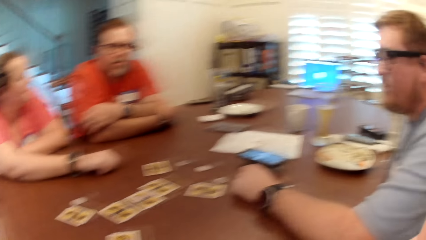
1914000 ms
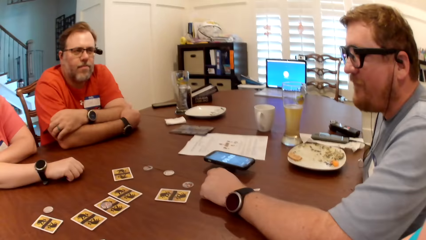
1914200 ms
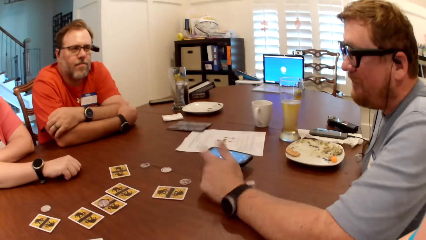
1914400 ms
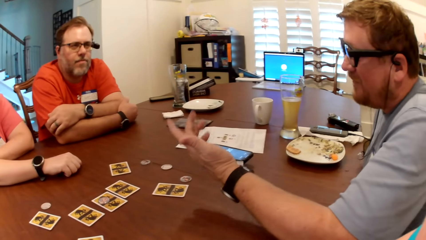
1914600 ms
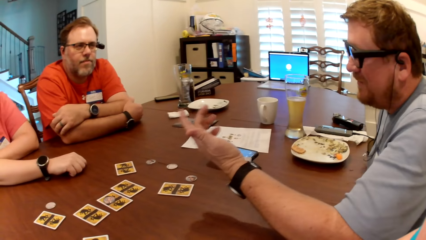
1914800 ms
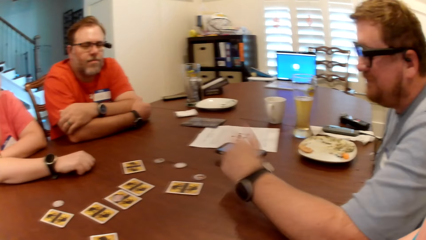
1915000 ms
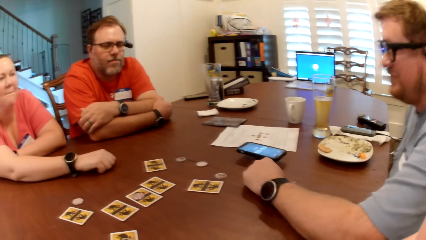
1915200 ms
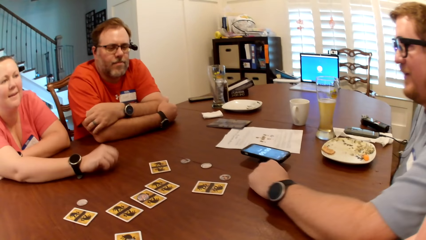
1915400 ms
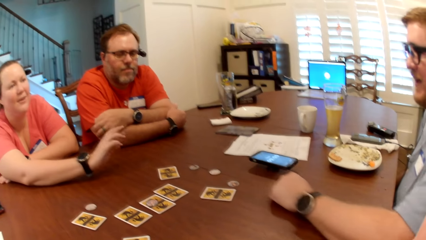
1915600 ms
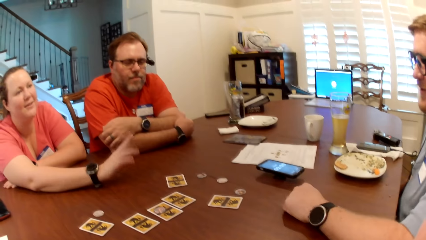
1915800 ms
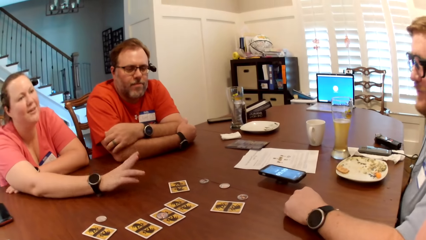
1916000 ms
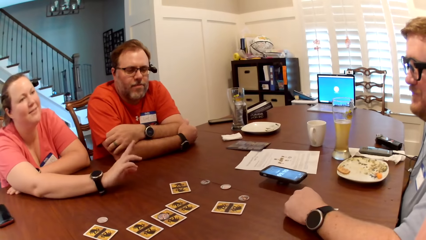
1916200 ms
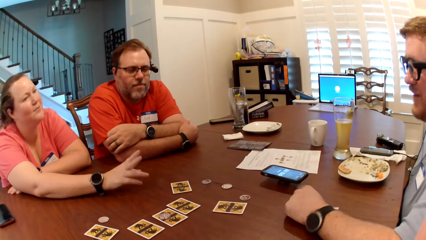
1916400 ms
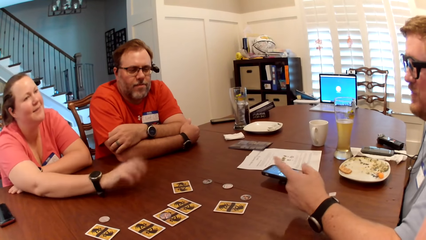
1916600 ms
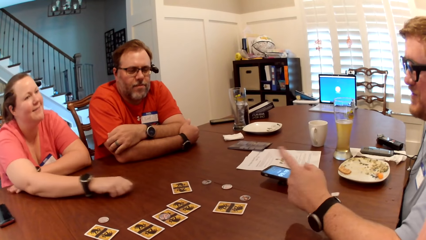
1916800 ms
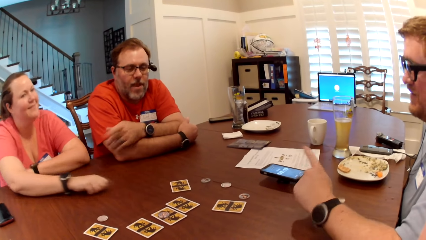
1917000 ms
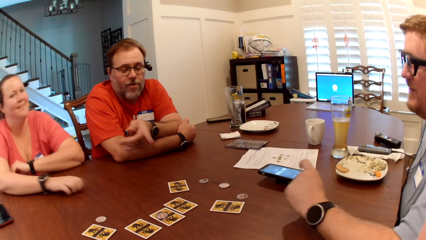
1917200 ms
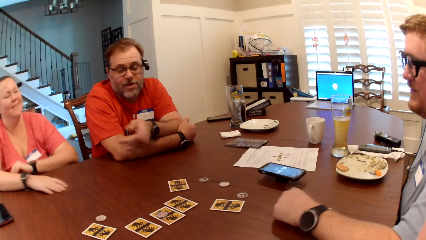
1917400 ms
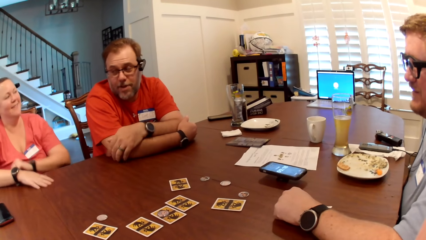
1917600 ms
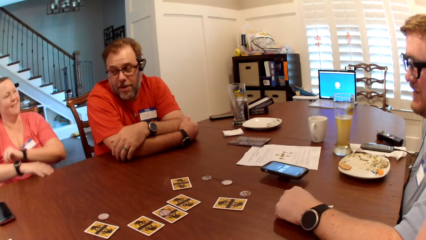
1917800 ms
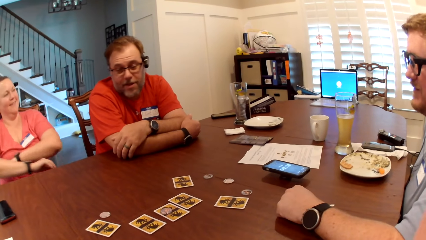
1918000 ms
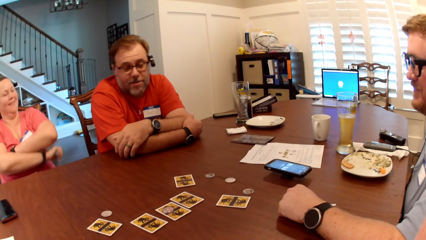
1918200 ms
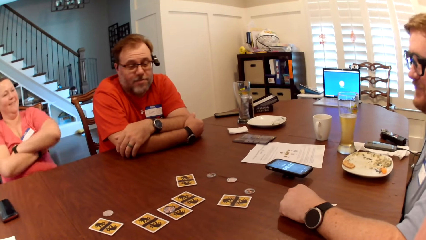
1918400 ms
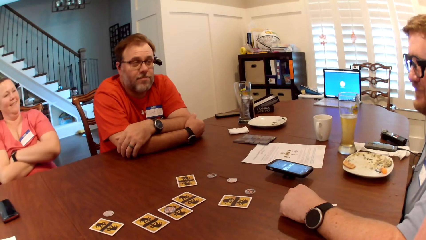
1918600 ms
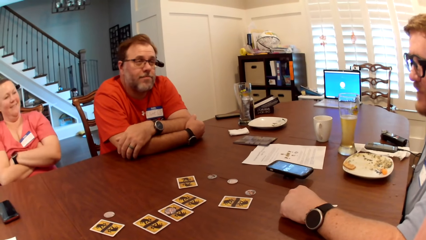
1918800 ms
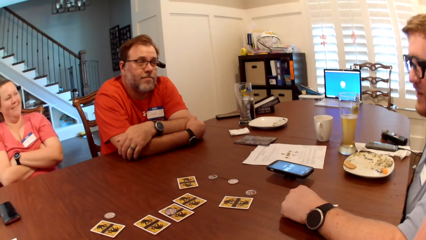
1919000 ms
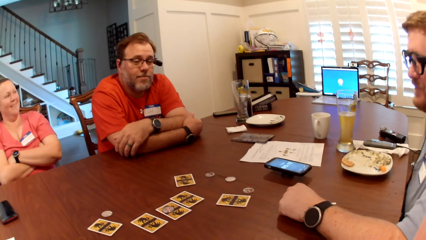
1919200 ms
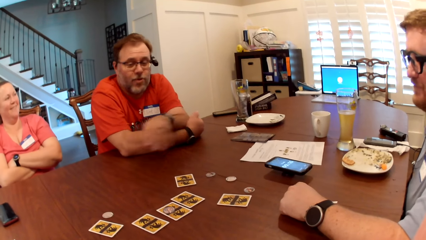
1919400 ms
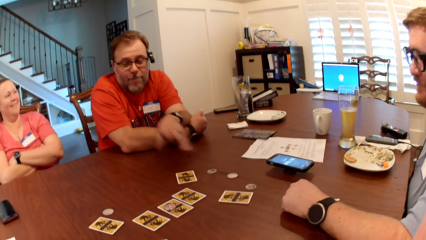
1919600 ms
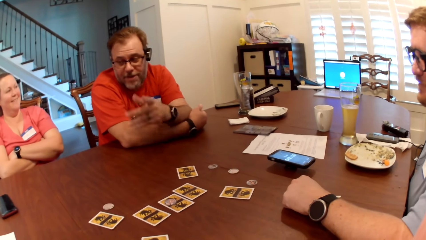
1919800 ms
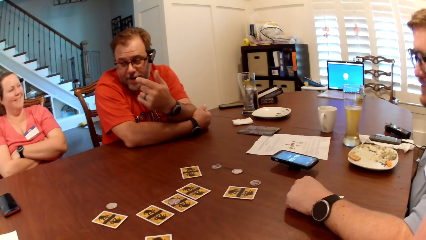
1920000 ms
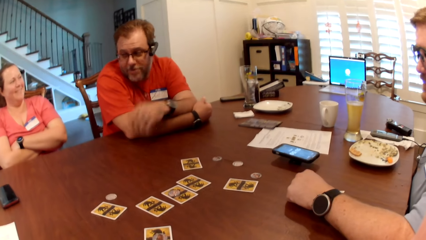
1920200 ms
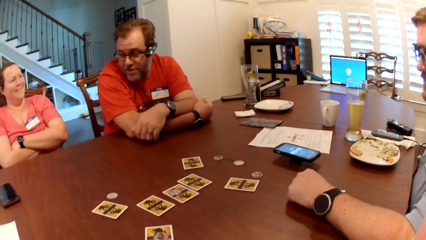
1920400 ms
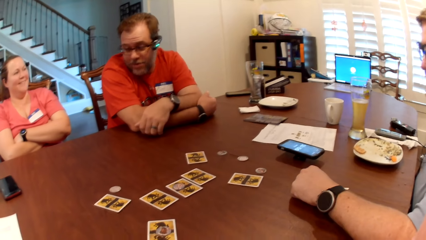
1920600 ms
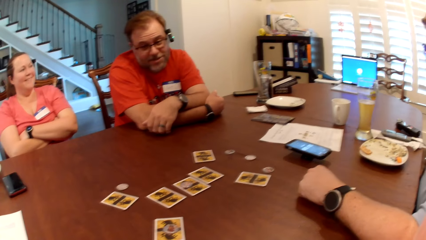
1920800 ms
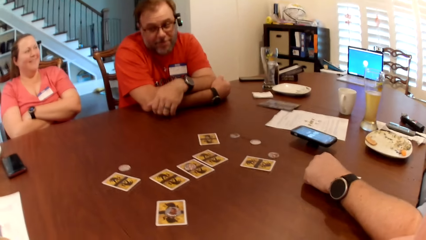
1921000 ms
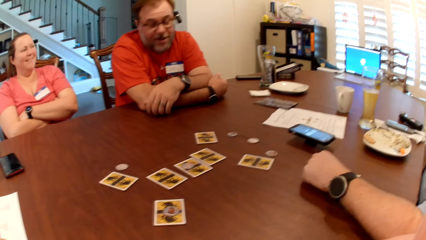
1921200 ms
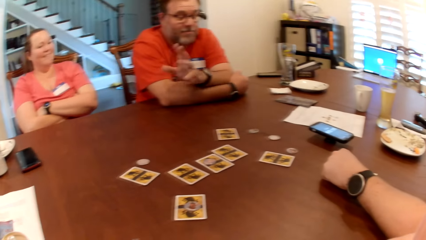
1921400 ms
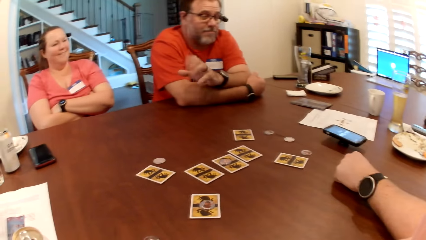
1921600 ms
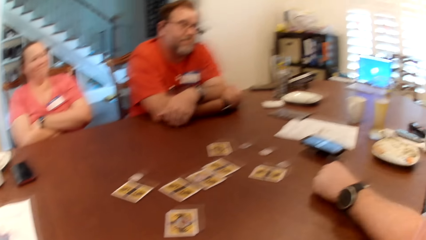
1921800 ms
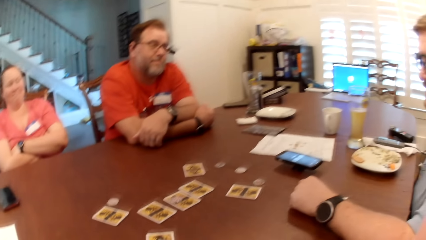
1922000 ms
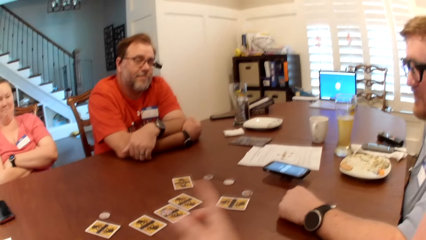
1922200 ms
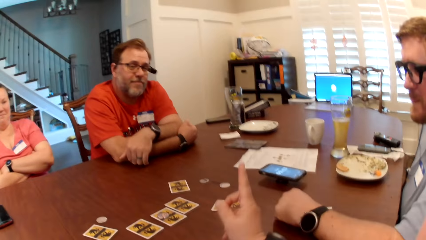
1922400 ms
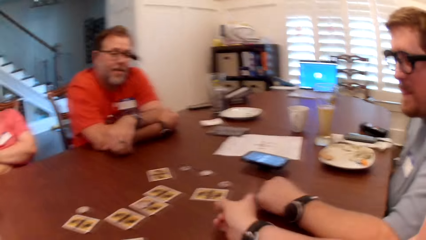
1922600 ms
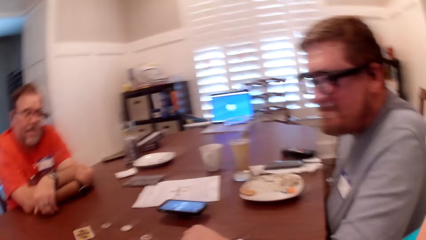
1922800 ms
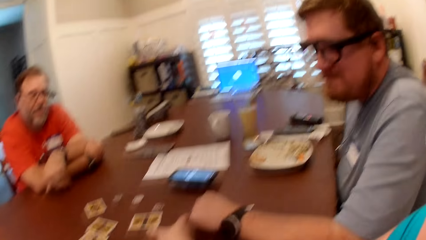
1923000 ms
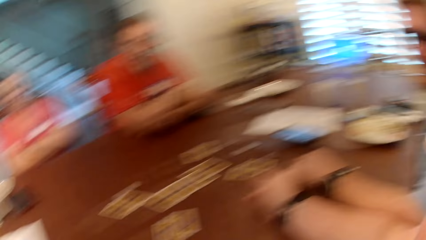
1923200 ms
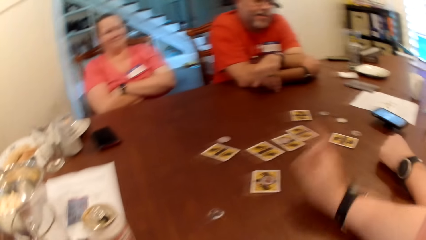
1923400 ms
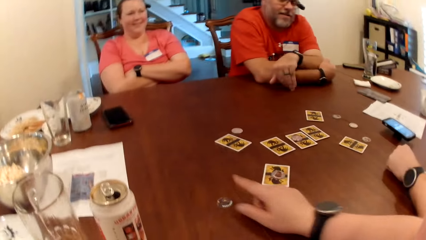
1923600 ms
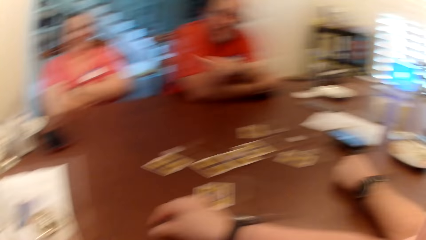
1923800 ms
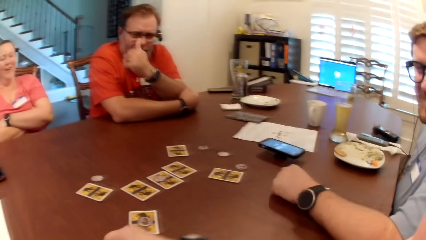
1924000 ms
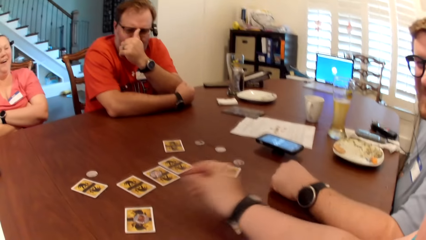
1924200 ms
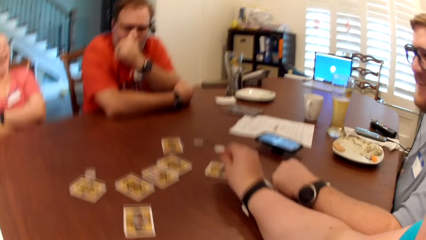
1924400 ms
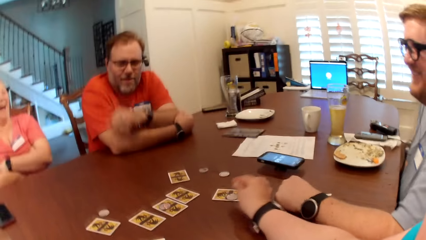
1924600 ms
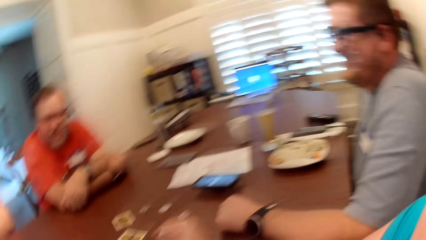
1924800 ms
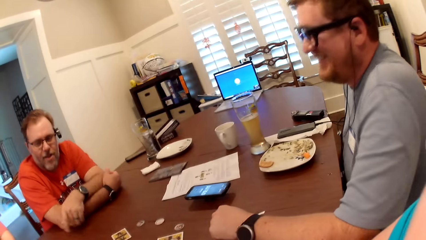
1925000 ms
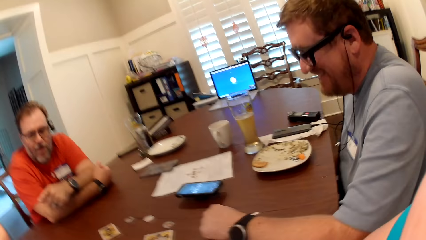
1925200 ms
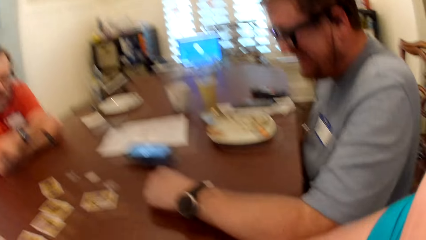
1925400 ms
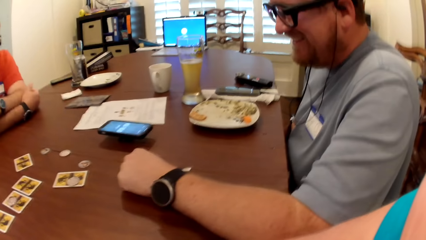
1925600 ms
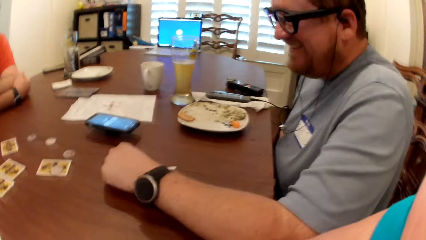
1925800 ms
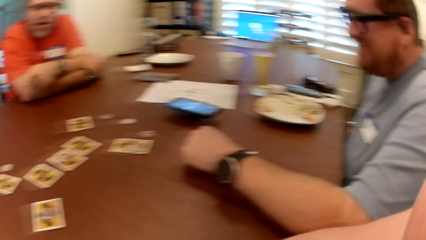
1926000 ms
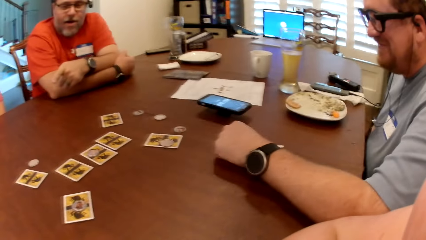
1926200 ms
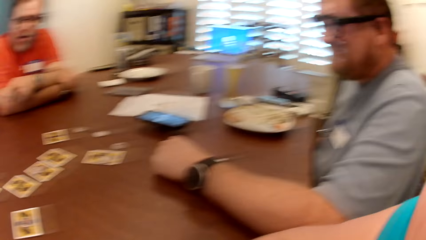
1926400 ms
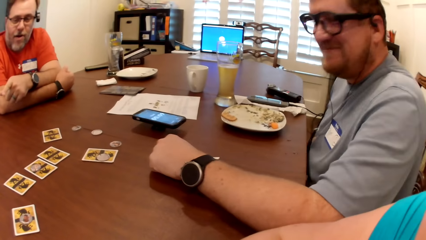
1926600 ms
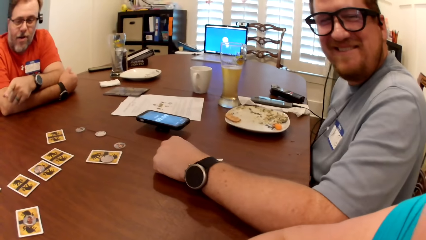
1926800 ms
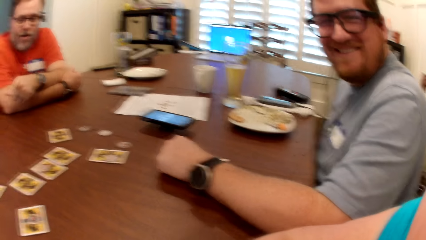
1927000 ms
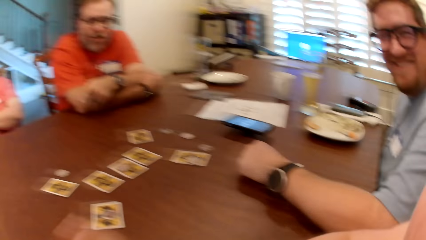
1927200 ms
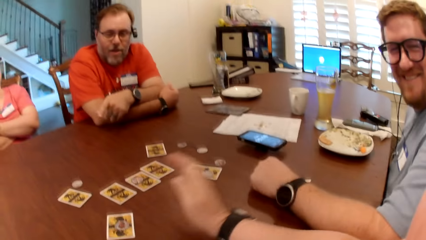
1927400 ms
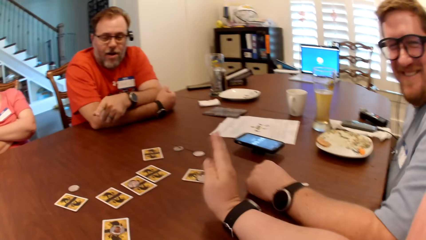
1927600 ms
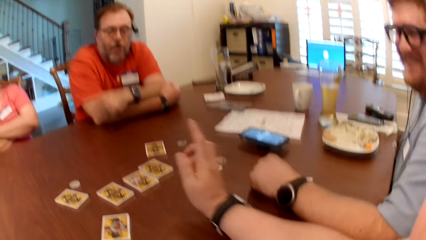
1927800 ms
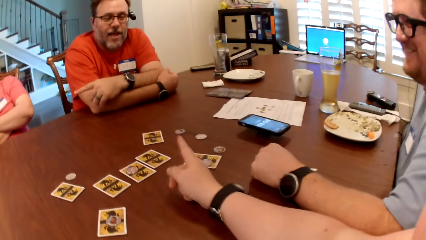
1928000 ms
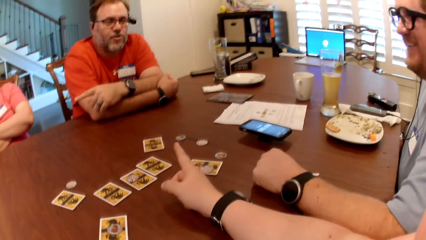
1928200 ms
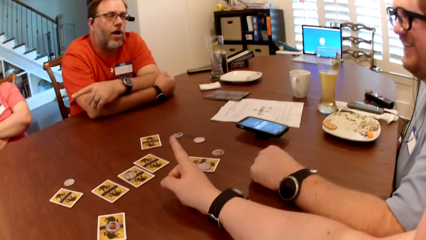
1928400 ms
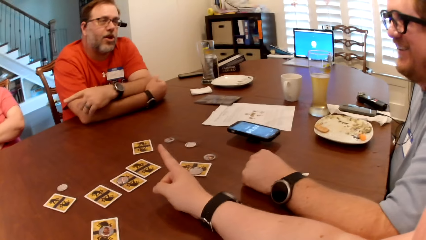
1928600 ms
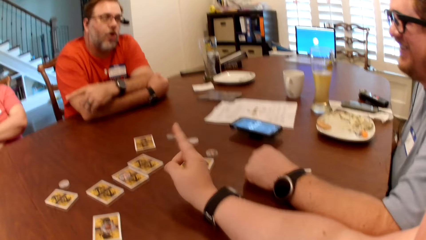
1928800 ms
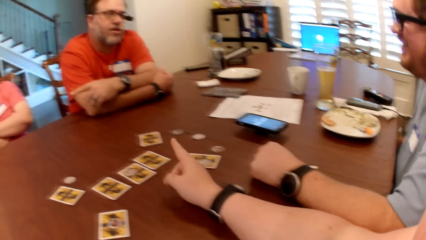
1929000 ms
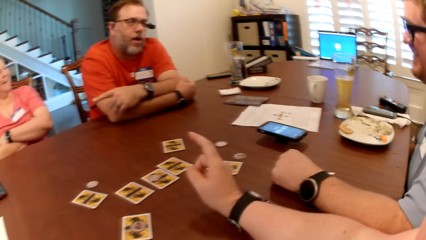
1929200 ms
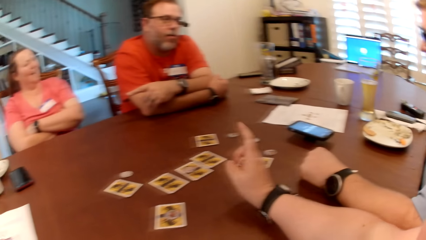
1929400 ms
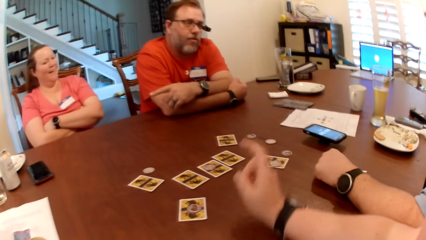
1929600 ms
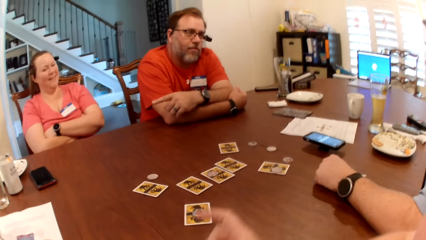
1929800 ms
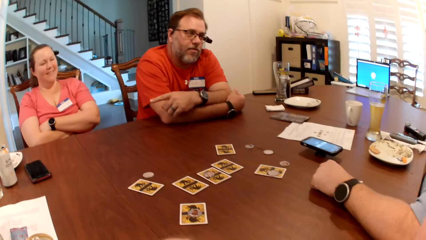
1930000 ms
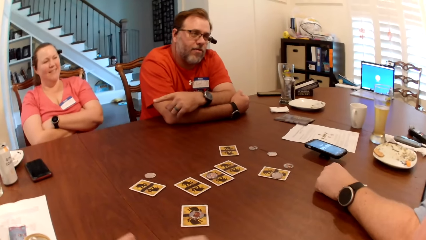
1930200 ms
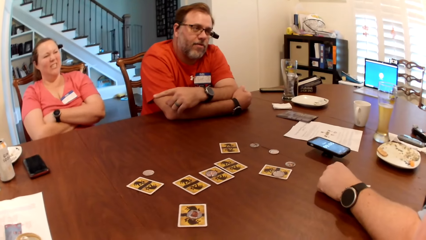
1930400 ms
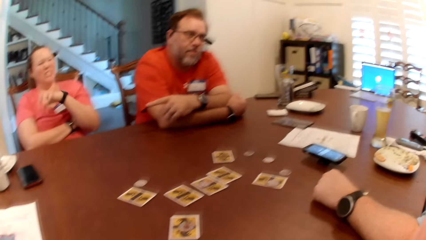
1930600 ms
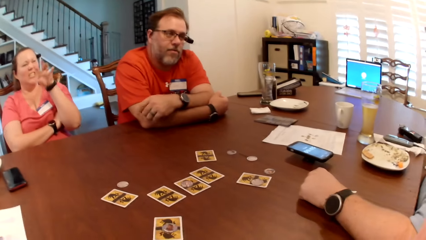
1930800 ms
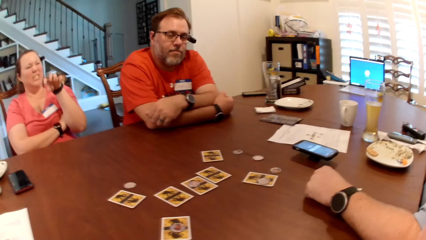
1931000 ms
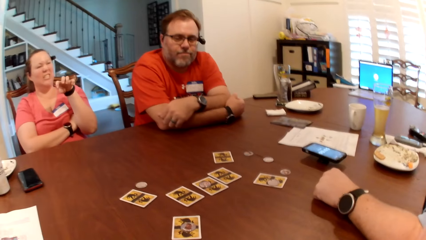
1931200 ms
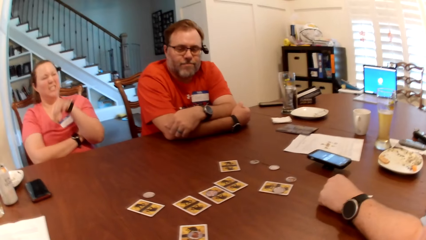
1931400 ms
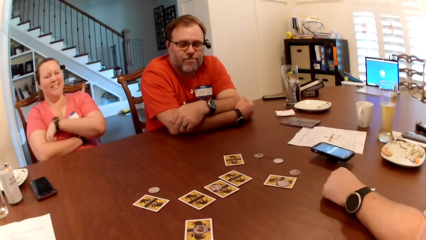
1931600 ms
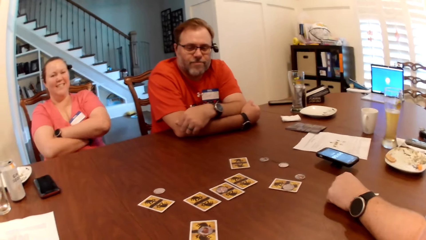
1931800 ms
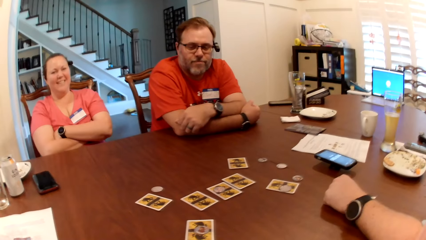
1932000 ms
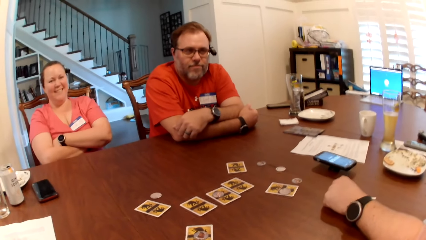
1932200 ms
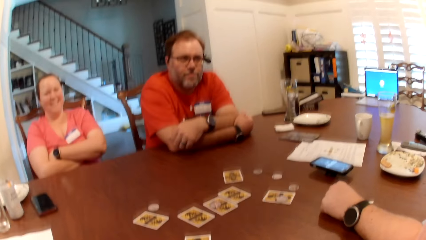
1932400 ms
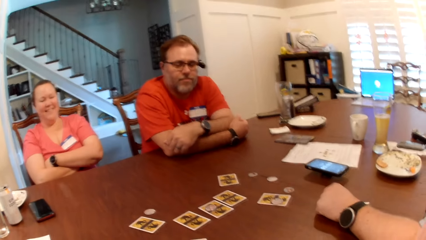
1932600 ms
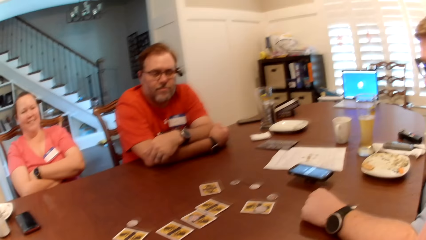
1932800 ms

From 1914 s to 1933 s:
The camera wearer converses with a lady and a man. They converse with another man and the first man. She picks up a tile from the table with her right hand. She gestures. She puts the tile on the table with her right hand. She points at the other man with her right hand.
